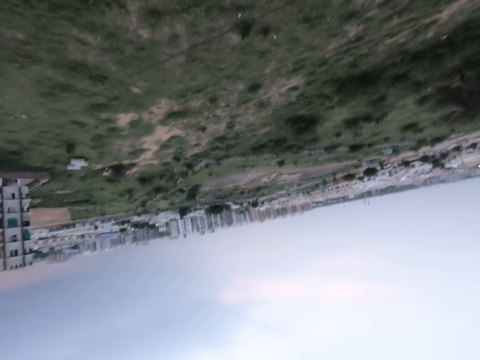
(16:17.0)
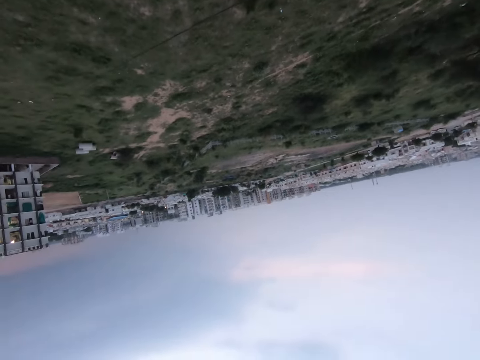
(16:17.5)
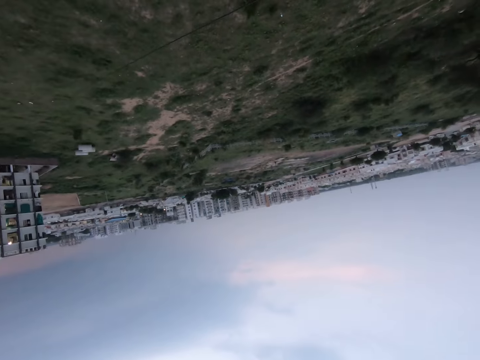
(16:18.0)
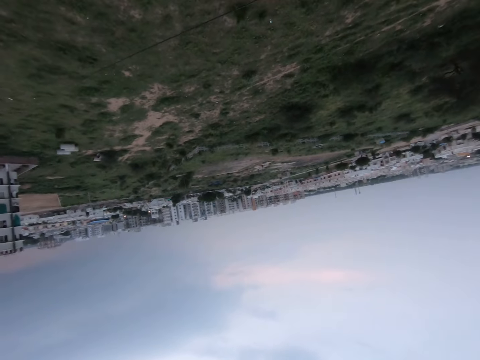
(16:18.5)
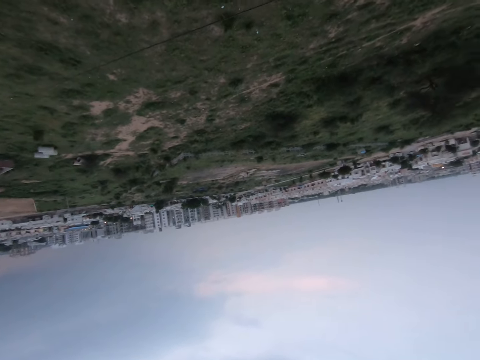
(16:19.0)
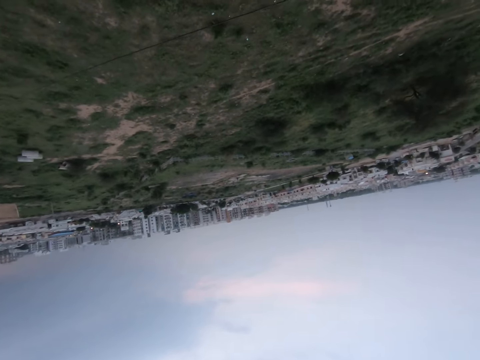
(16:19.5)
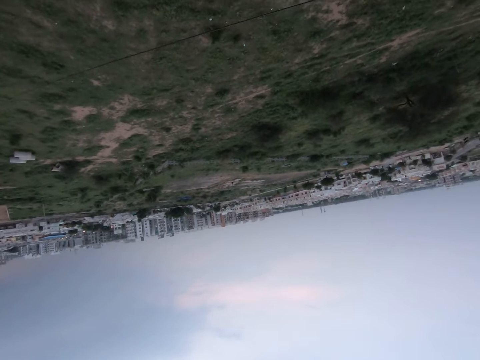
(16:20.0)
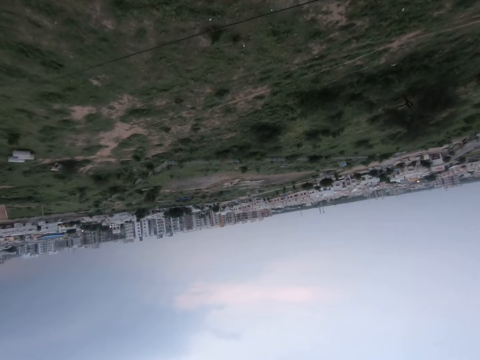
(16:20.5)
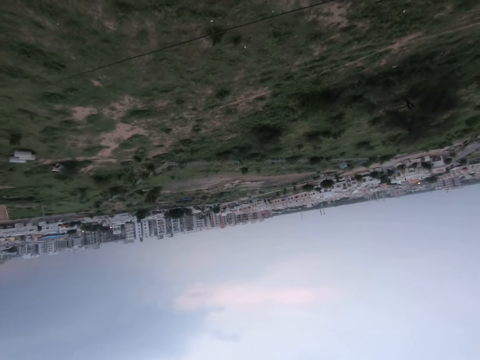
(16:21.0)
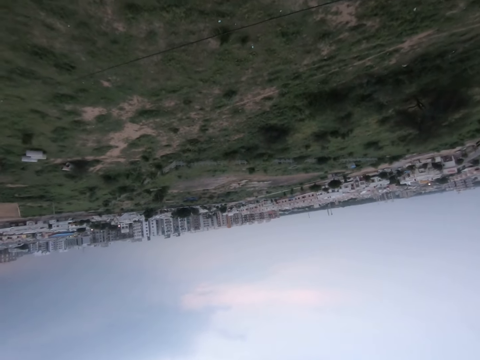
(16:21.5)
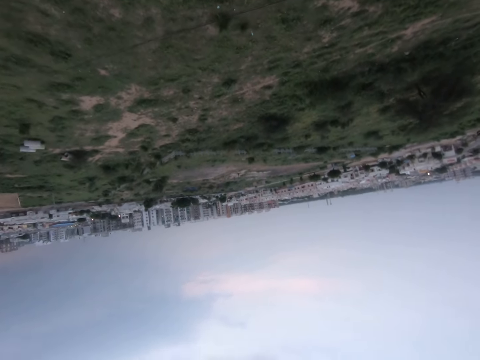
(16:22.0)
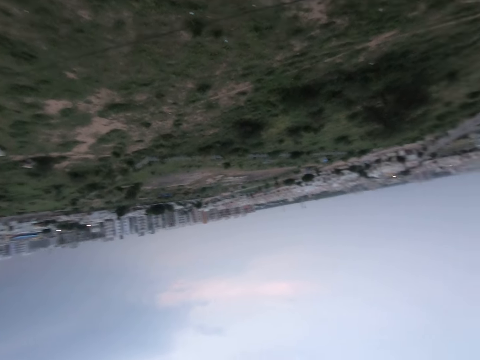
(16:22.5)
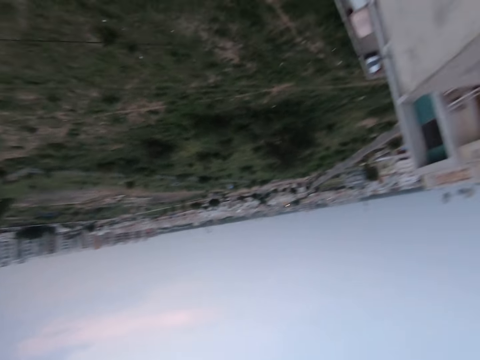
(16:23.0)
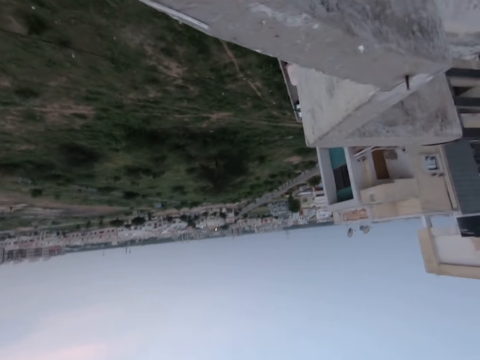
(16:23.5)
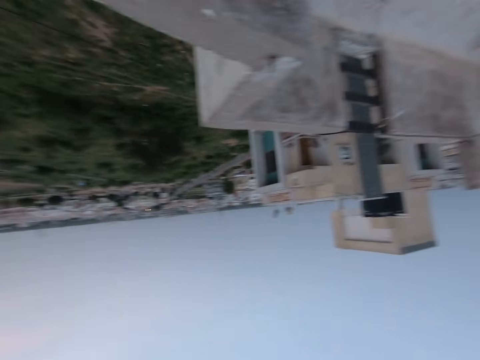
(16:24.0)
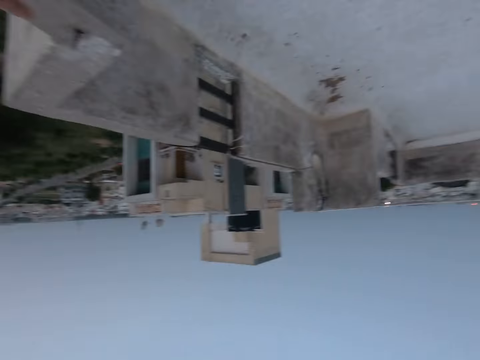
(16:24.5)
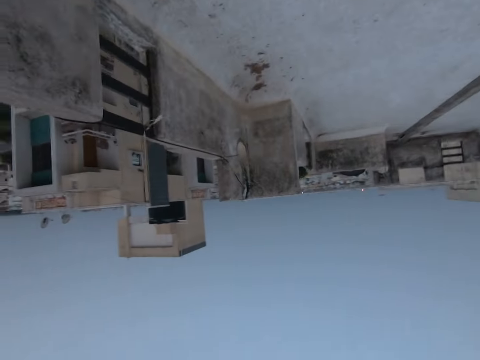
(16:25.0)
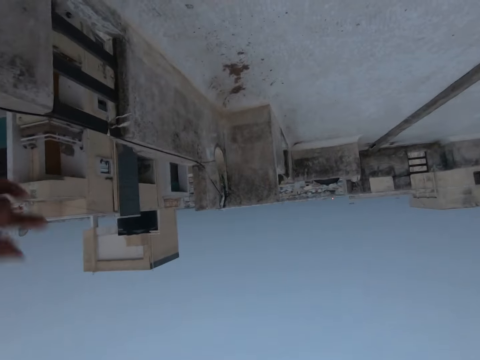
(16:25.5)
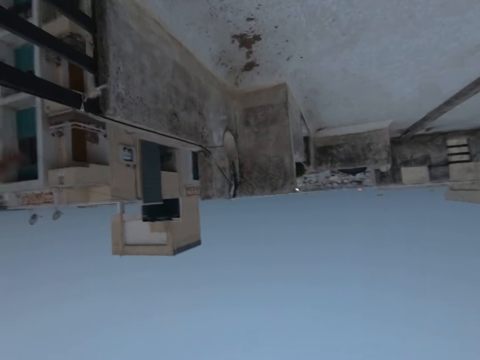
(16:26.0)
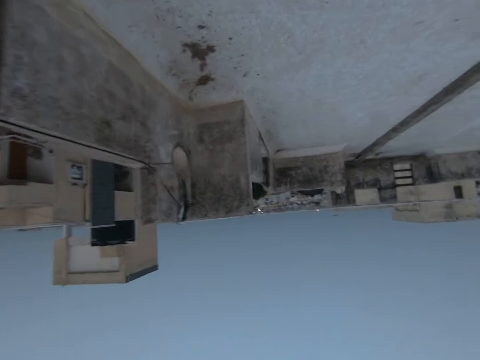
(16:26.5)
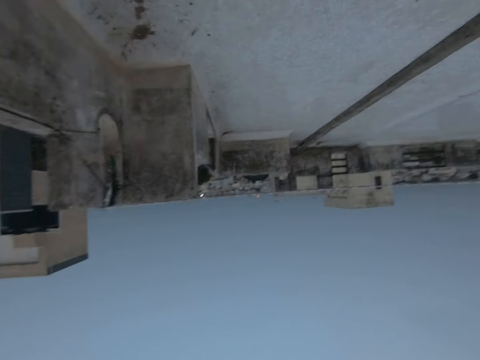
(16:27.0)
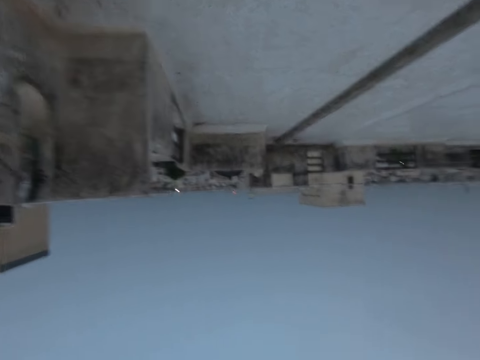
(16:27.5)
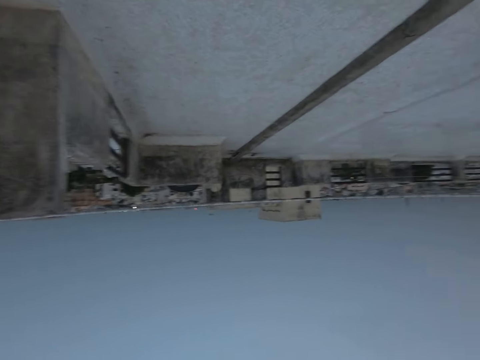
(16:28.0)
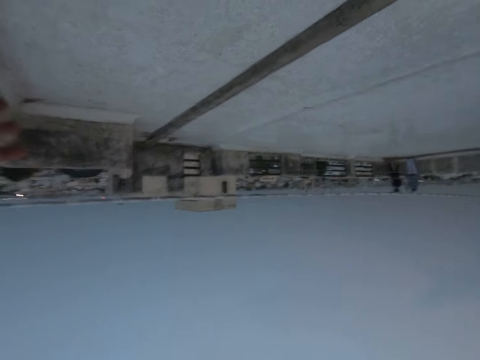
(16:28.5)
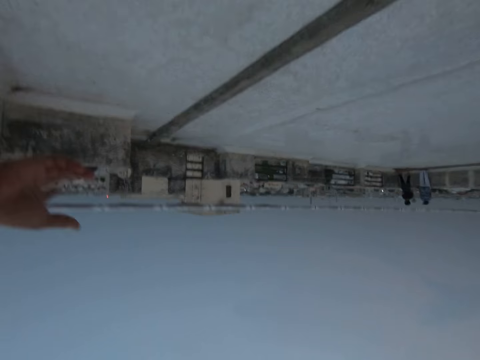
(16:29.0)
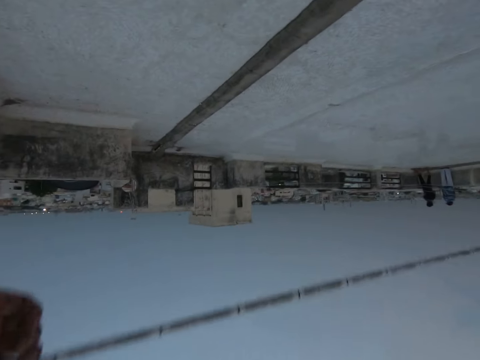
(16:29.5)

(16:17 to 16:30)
The camera wearer stands on the roof top. They walk on the roof top.

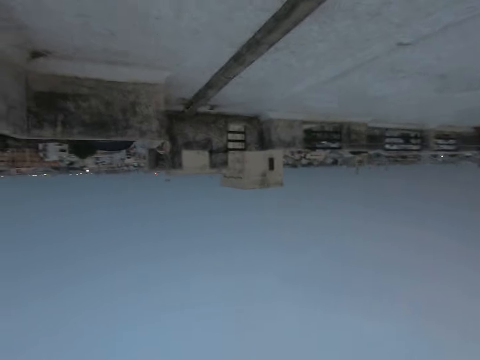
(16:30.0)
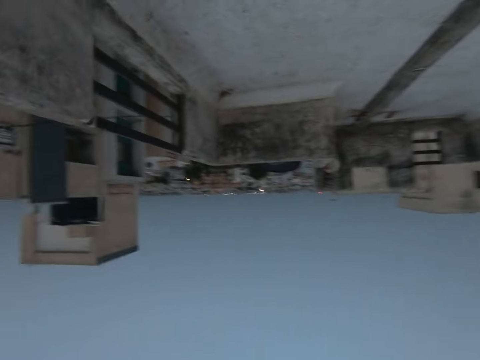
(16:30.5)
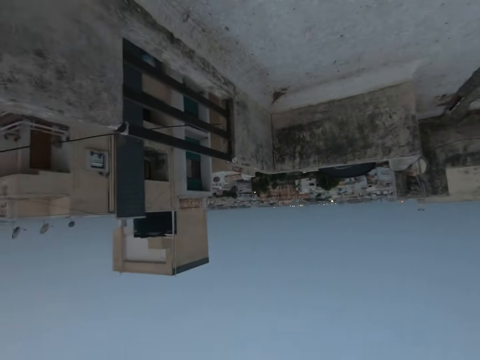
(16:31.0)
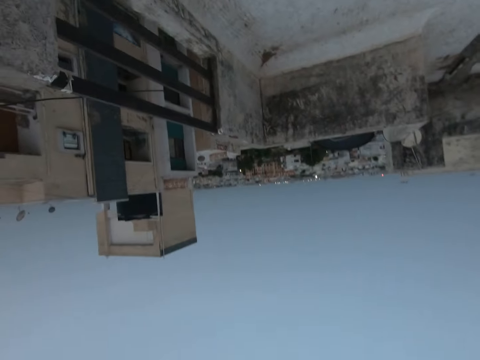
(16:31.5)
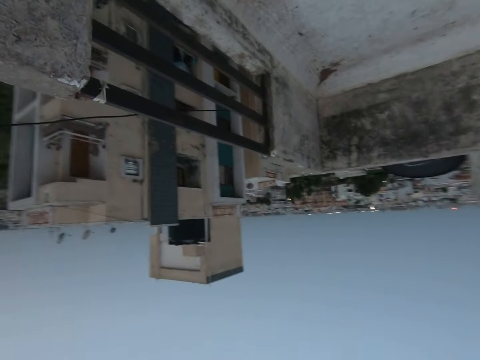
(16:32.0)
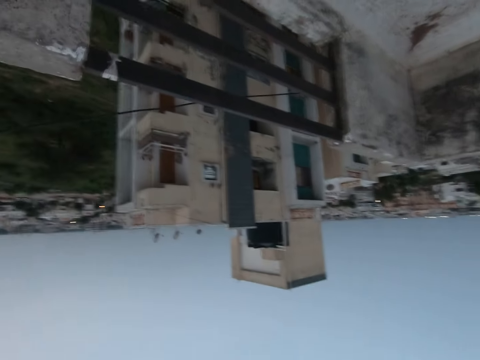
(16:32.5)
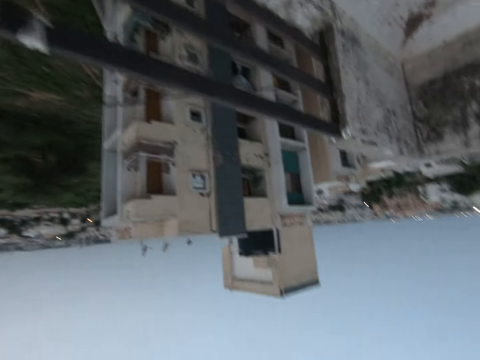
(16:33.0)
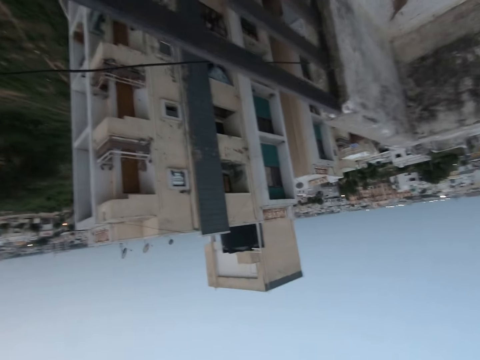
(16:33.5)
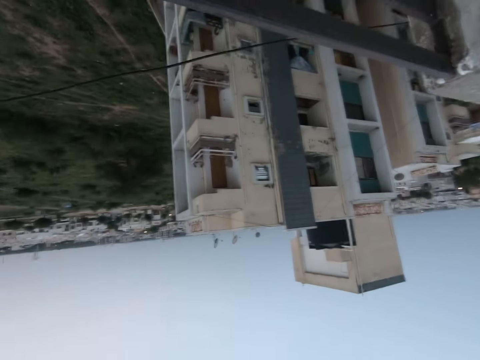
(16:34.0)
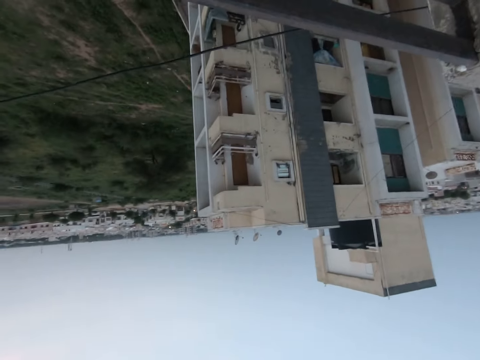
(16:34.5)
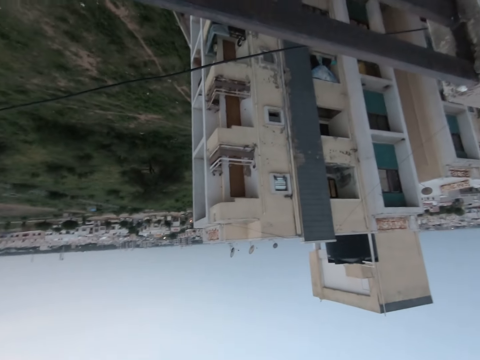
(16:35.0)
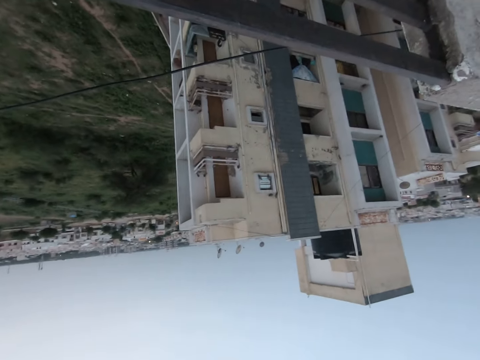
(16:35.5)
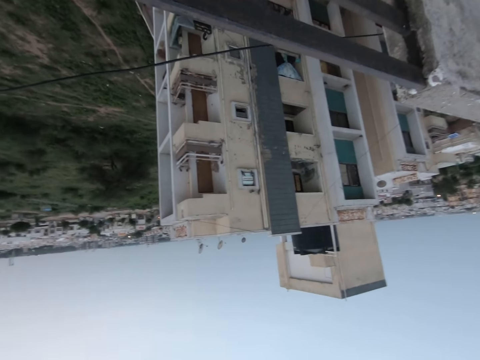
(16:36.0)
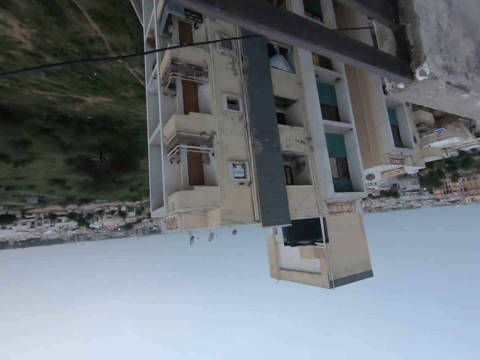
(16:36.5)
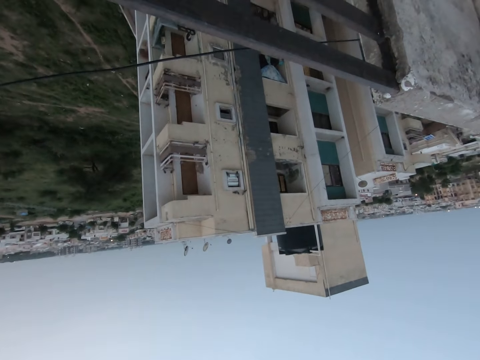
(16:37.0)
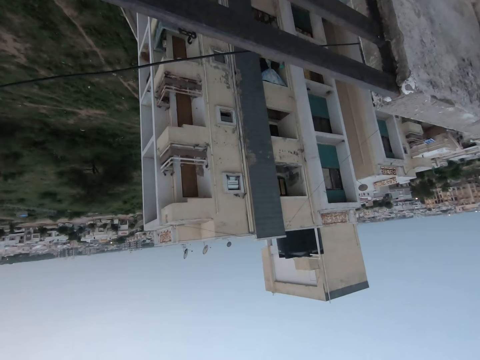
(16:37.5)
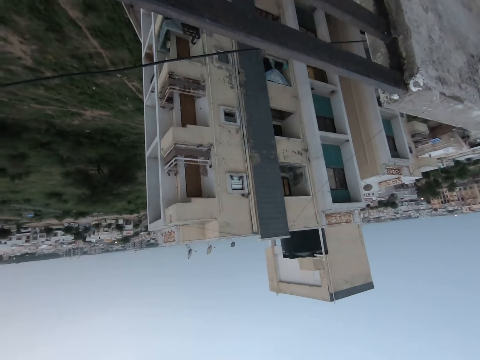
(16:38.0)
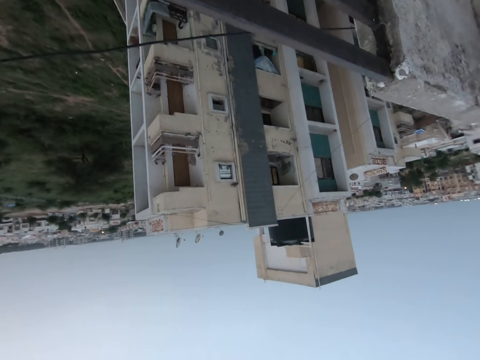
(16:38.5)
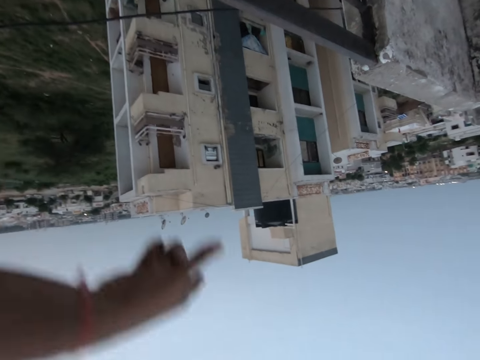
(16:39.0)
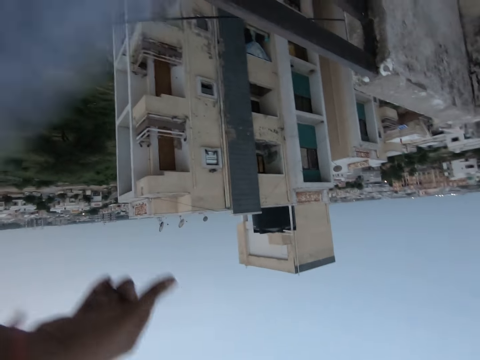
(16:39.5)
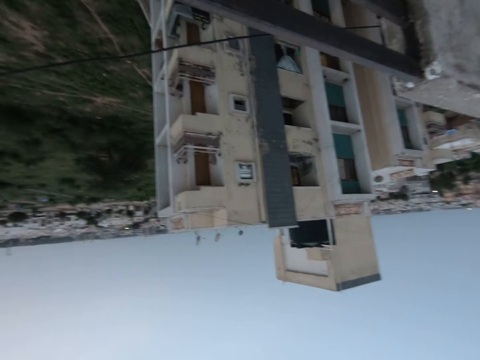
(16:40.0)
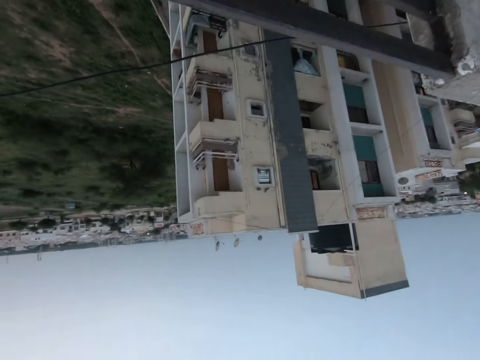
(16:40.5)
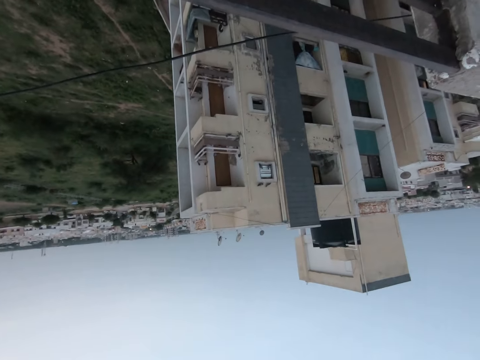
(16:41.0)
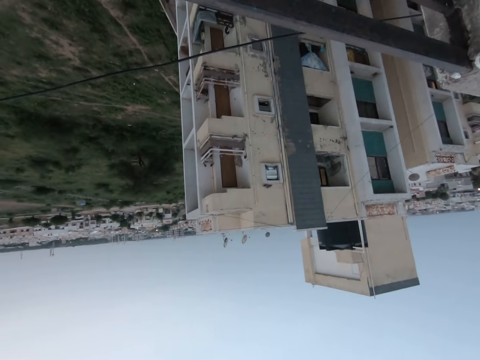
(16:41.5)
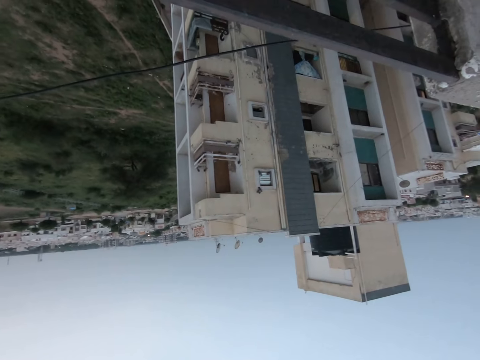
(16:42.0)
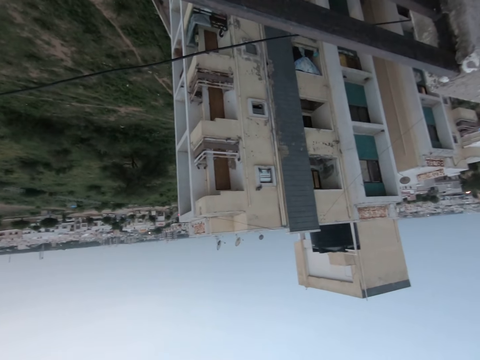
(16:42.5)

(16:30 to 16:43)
The camera wearer stands on the roof top.
